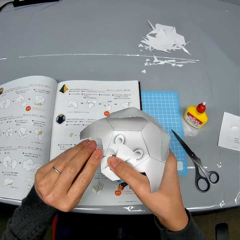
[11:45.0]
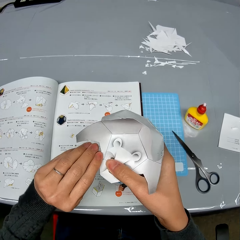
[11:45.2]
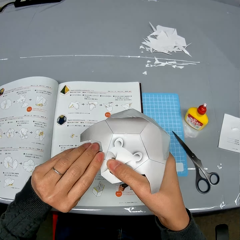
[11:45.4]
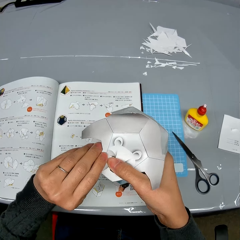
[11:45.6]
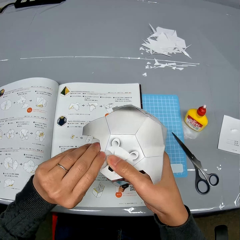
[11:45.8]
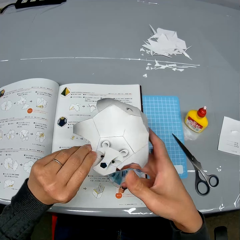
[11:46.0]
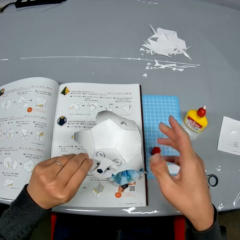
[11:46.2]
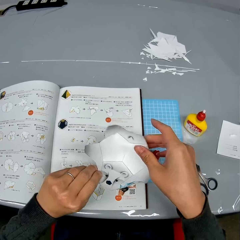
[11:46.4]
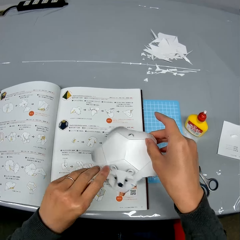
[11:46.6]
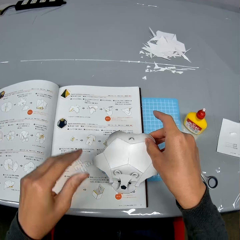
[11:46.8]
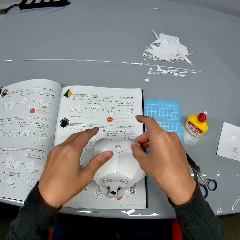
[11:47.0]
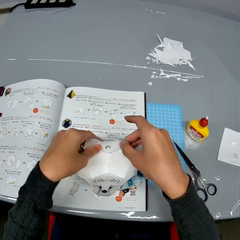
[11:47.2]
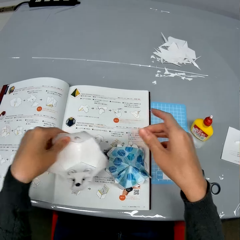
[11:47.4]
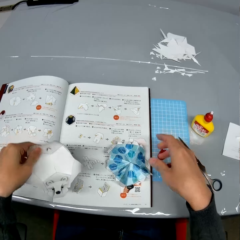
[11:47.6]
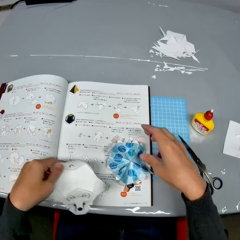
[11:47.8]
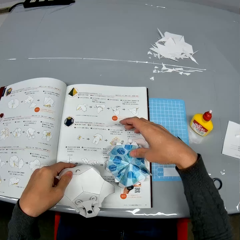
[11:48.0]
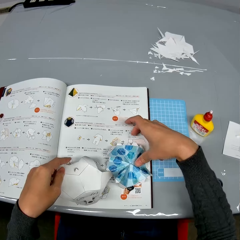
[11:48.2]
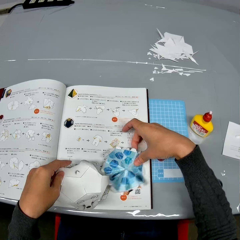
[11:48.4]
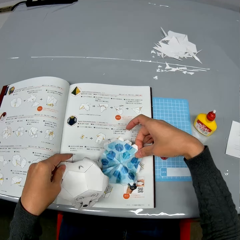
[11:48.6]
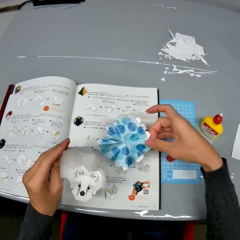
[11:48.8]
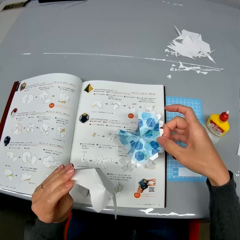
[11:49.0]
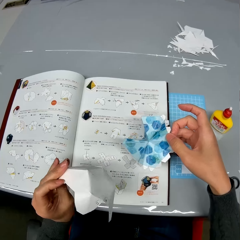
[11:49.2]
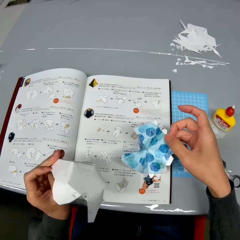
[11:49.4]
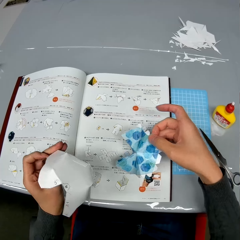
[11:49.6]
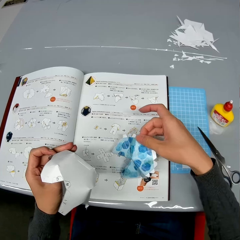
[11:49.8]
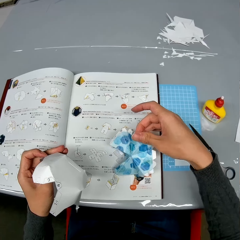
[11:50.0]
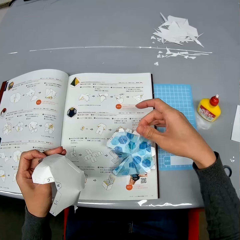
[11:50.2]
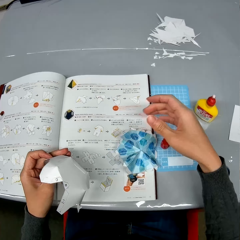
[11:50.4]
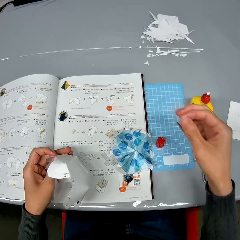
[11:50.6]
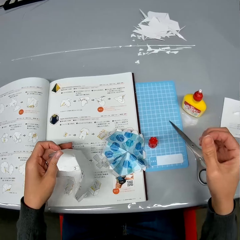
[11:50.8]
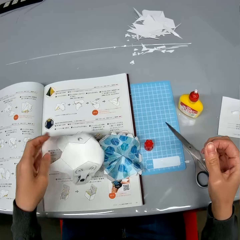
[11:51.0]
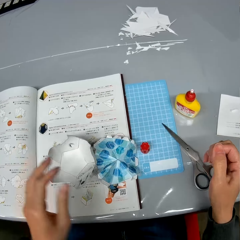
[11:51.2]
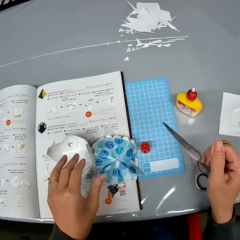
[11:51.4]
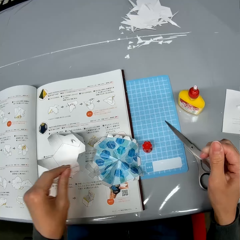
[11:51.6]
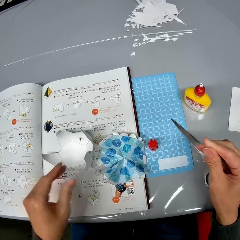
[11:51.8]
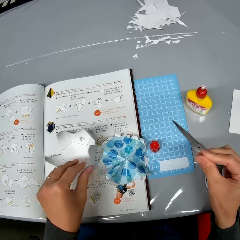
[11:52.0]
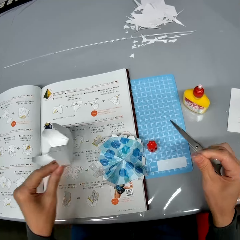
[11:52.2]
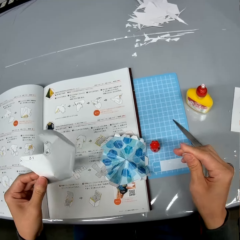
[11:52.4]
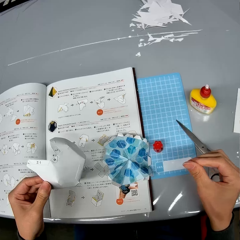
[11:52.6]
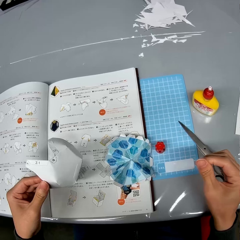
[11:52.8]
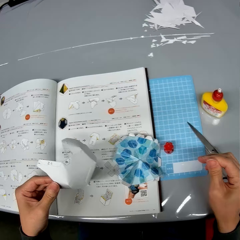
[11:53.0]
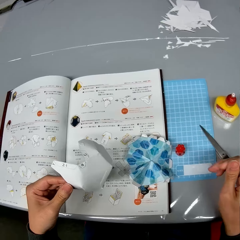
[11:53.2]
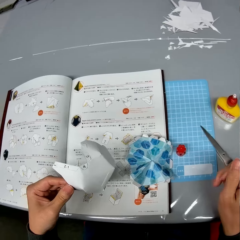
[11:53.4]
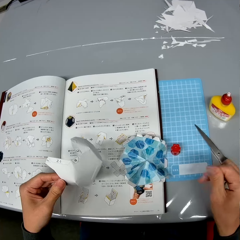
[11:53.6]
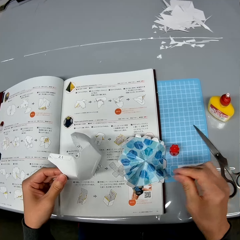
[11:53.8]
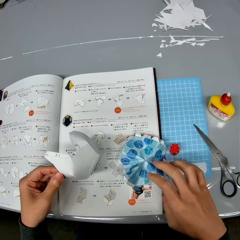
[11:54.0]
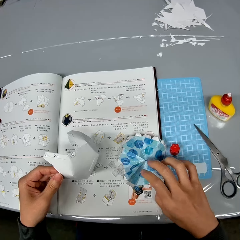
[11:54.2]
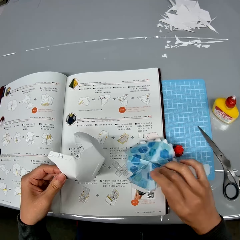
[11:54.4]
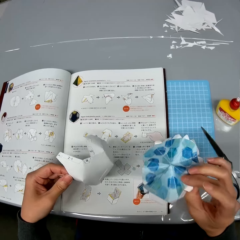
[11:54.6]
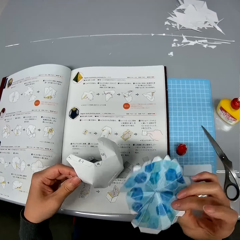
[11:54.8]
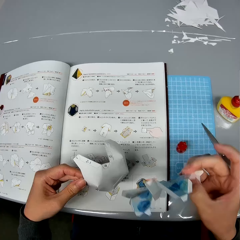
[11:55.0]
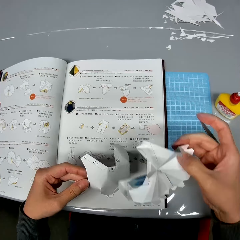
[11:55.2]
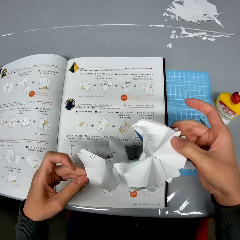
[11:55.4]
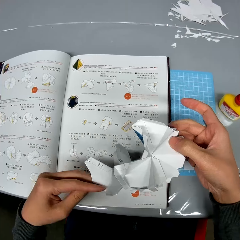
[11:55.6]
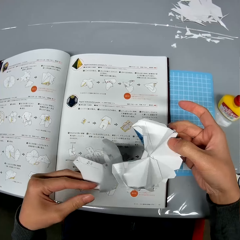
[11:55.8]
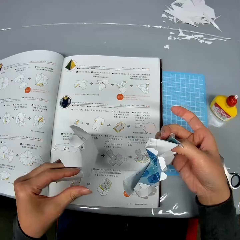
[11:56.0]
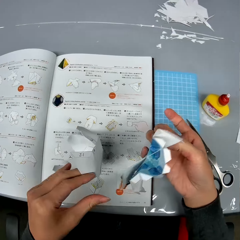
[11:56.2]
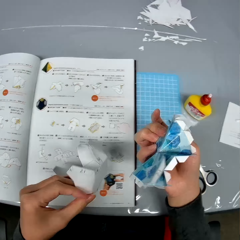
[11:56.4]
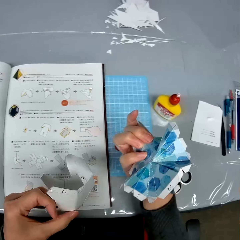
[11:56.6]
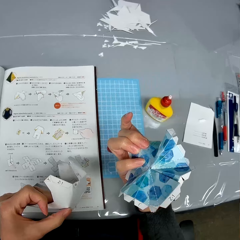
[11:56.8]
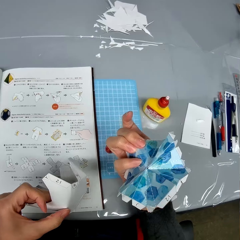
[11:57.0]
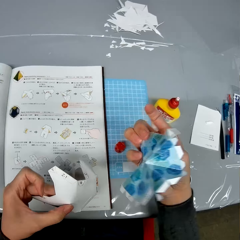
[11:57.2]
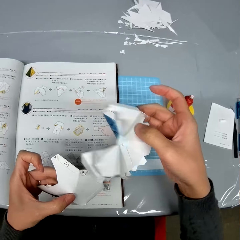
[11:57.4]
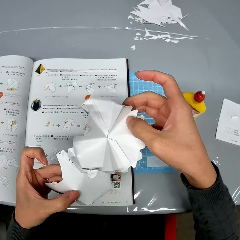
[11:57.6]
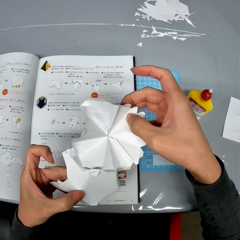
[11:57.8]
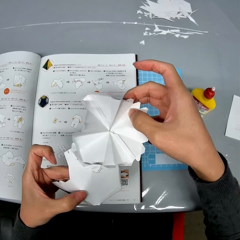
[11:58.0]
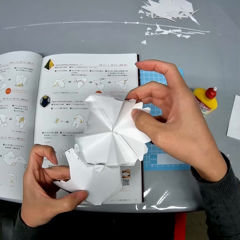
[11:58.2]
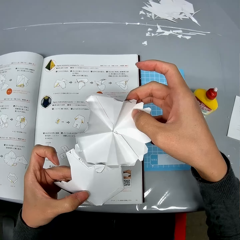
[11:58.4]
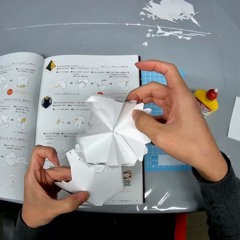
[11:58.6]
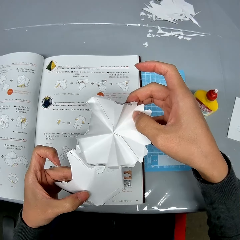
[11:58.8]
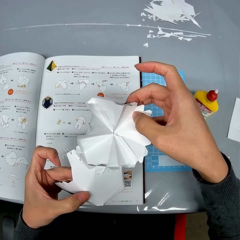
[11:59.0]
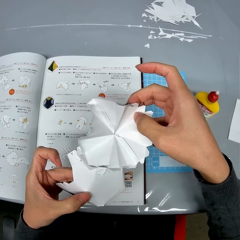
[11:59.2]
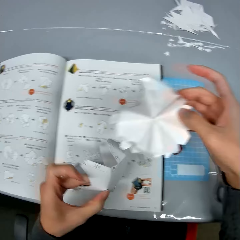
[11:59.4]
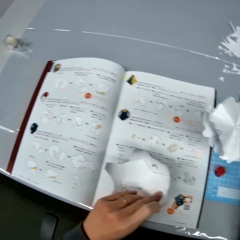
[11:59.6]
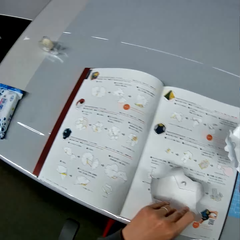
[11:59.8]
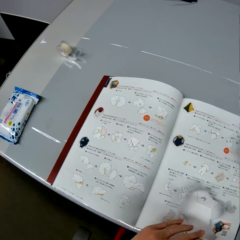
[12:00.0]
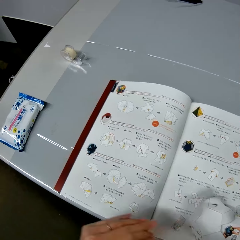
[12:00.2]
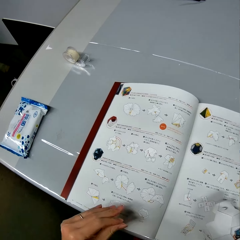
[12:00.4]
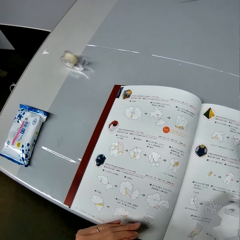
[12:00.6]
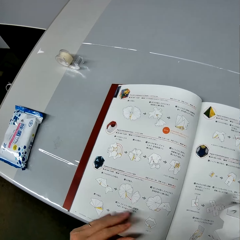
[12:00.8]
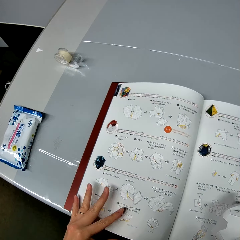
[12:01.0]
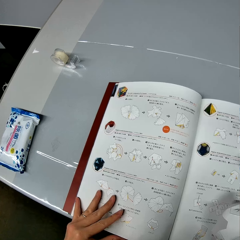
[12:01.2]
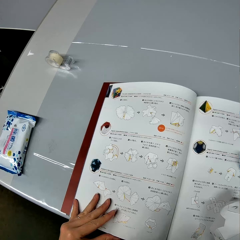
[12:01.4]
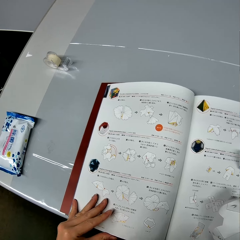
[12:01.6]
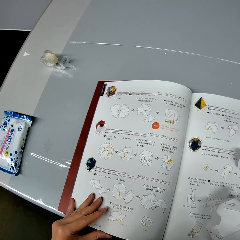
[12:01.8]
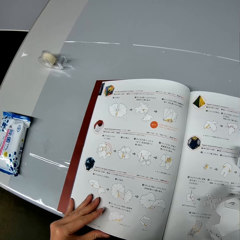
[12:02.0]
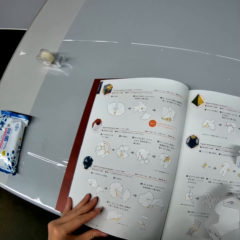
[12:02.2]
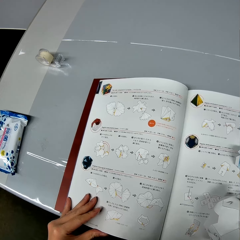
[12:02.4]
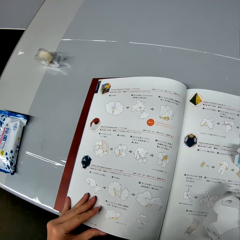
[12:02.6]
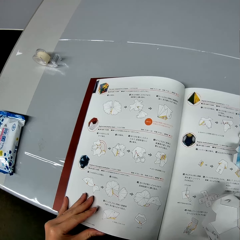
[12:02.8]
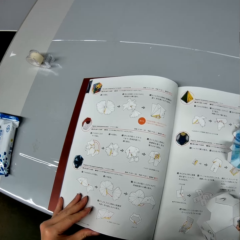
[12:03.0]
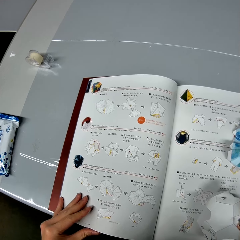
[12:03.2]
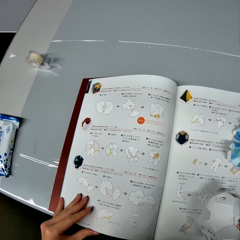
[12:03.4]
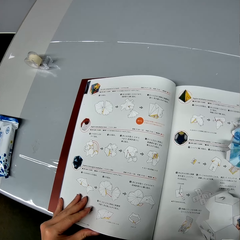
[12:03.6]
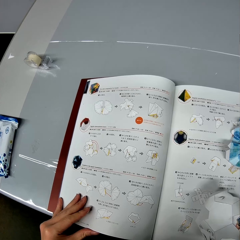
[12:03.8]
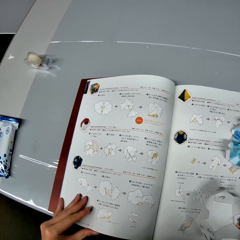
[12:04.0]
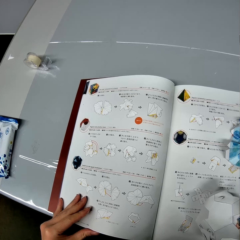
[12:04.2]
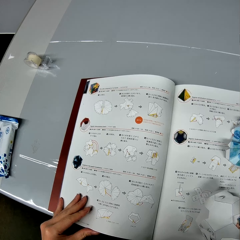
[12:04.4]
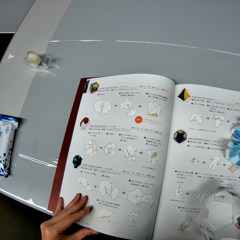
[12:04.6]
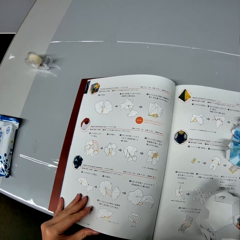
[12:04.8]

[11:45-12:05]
The camera wearer picks up the second paper craft or part of the decoration from the table. He drops the second paper craft on the manual or book. He drops the first paper craft on the manual. He turns the first paper craft with his left hand. He holds the decoration. He picks up the two paper crafts from the table. He adjusts the paper crafts. He goes through the manual on the table. He puts the decoration on the book.

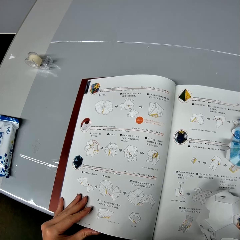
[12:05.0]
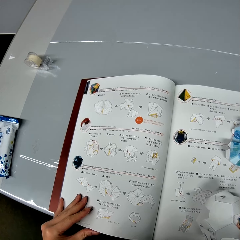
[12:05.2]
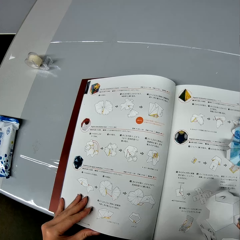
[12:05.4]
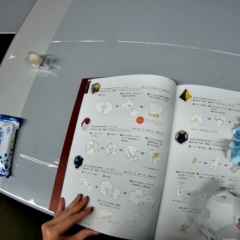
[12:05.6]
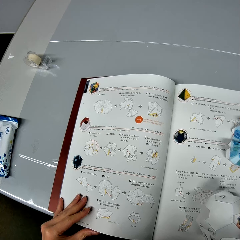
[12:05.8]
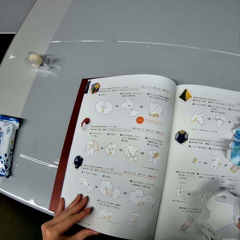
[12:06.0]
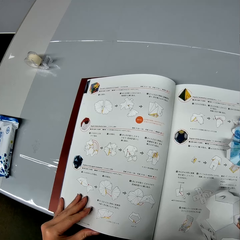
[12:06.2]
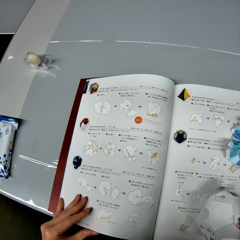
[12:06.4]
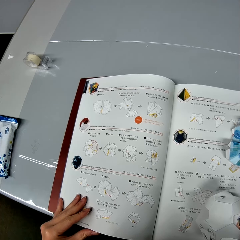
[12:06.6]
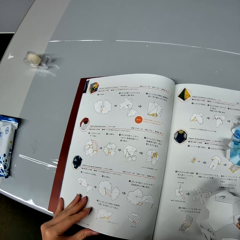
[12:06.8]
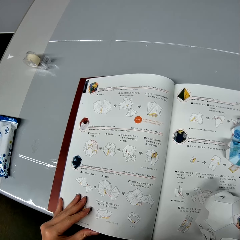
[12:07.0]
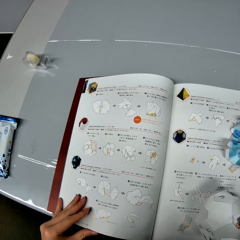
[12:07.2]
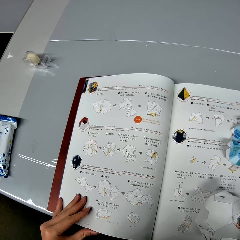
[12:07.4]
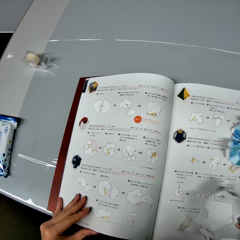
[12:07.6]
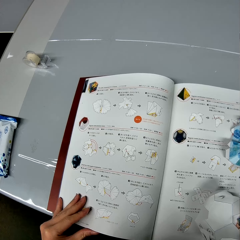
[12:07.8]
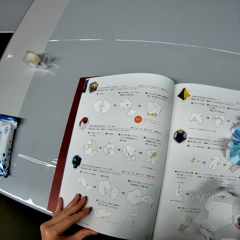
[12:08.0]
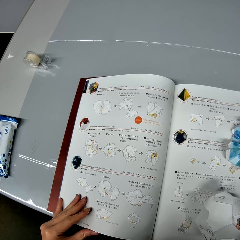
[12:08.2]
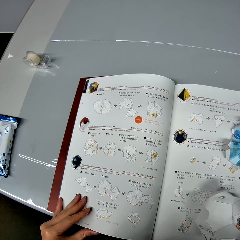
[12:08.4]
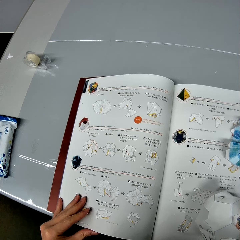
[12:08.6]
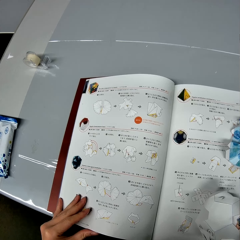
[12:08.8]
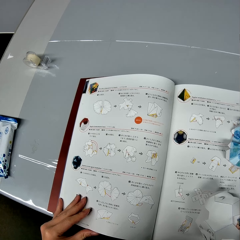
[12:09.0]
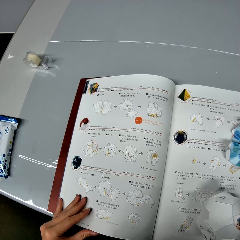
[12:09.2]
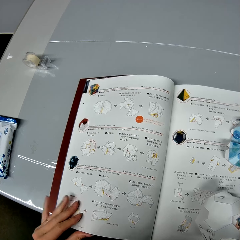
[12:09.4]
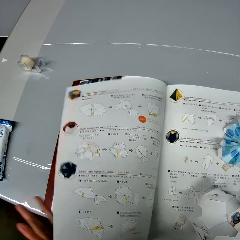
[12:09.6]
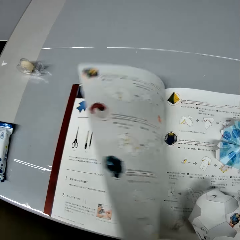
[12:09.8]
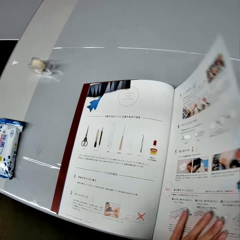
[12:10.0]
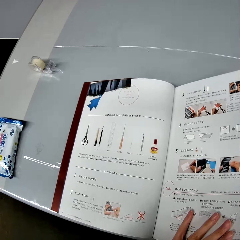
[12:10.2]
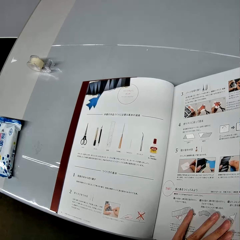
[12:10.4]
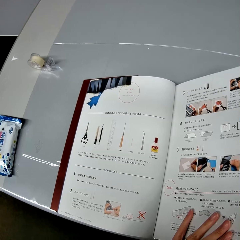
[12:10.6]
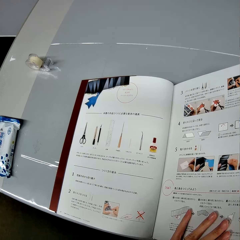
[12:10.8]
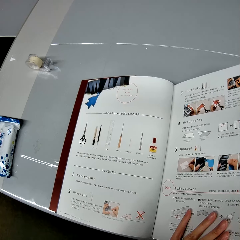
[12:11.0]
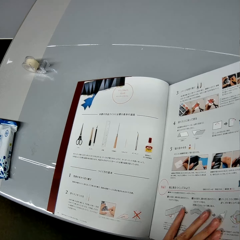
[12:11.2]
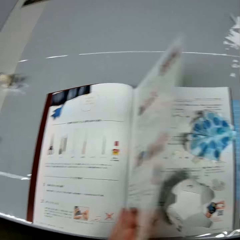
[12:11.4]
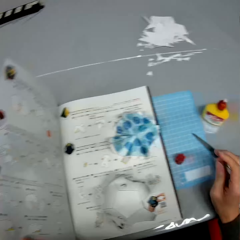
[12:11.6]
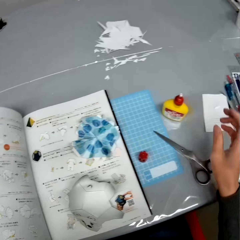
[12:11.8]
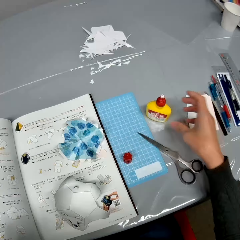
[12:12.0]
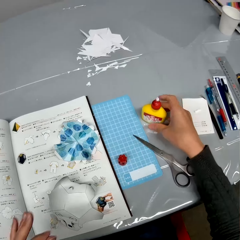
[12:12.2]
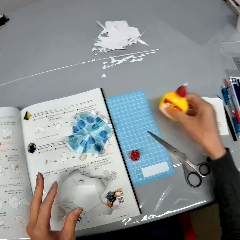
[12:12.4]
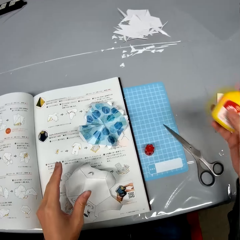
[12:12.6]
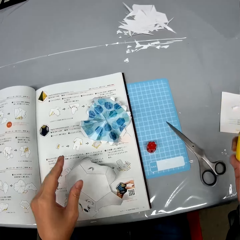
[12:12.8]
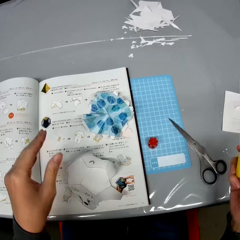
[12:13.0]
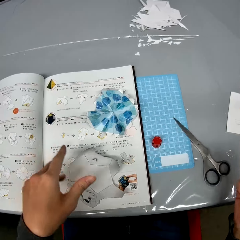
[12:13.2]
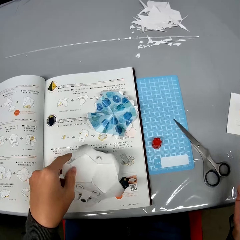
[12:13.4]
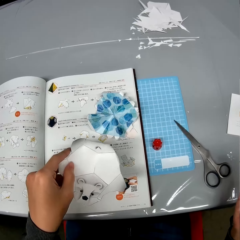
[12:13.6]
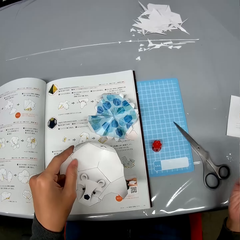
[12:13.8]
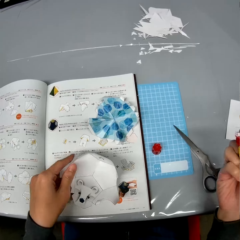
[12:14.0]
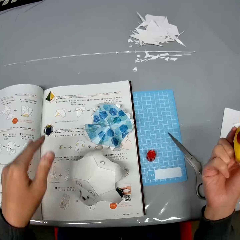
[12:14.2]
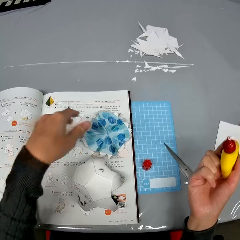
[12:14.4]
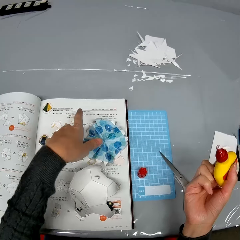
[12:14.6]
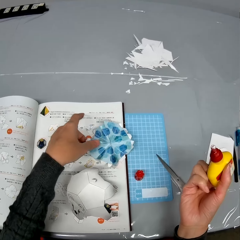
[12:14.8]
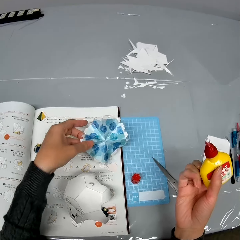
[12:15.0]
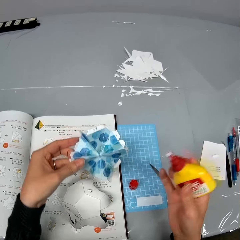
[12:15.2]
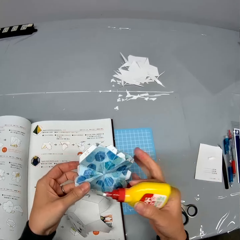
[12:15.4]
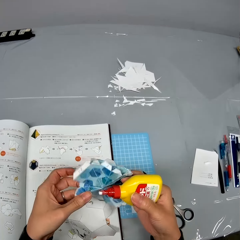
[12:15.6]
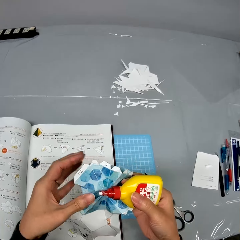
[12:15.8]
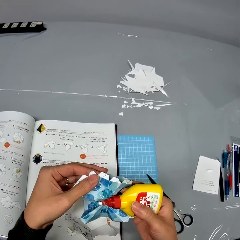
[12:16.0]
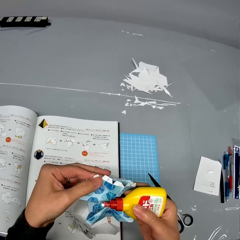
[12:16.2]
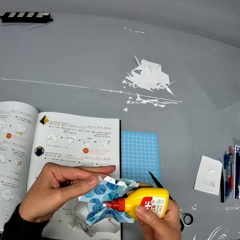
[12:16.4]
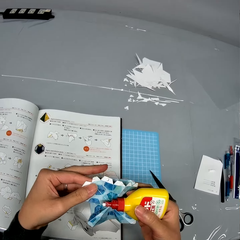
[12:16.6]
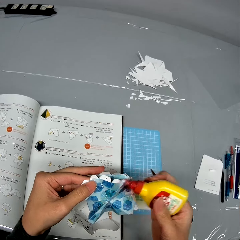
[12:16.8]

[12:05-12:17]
The camera wearer turns to the previous page of the manual or book. He reads the book. He turns to the next page of the manual. He picks up the container of super glue from the table. He holds the super glue. He holds the first paper craft with his left hand. He drops the first paper craft on the manual. He picks up the second paper craft from the manual.
